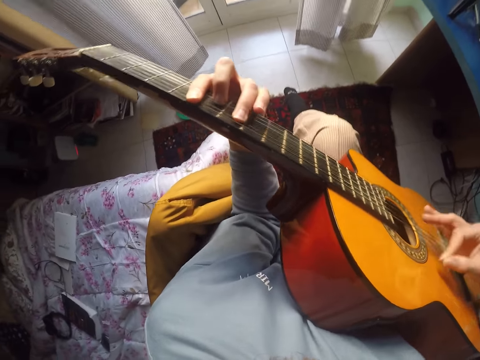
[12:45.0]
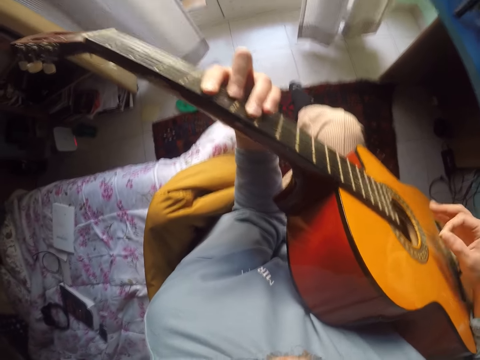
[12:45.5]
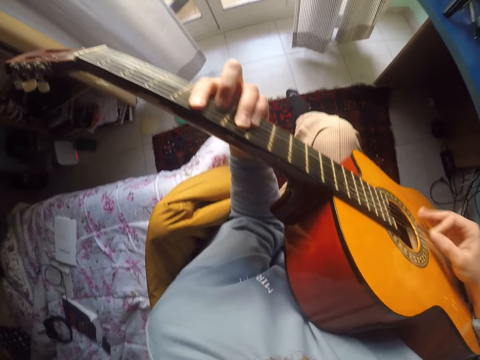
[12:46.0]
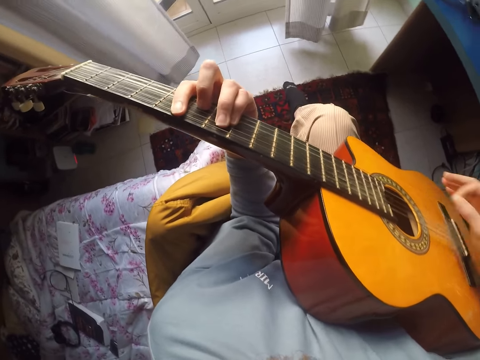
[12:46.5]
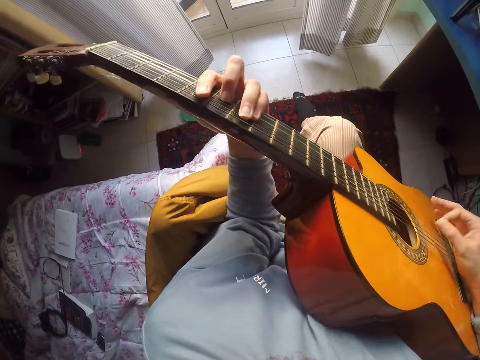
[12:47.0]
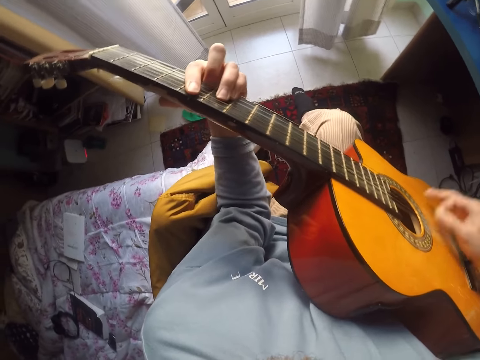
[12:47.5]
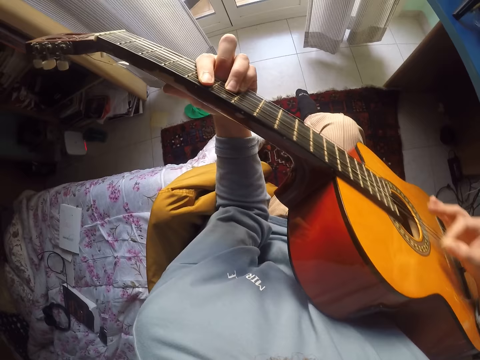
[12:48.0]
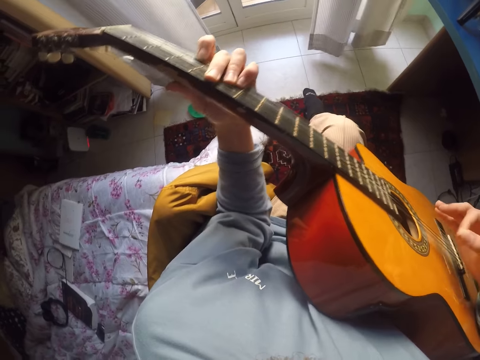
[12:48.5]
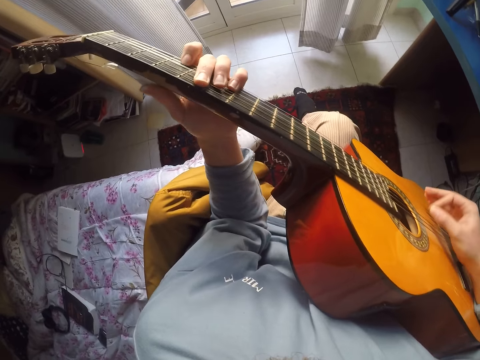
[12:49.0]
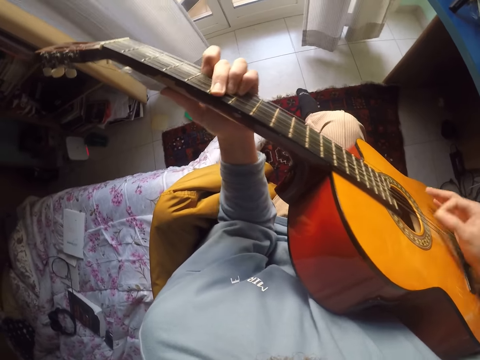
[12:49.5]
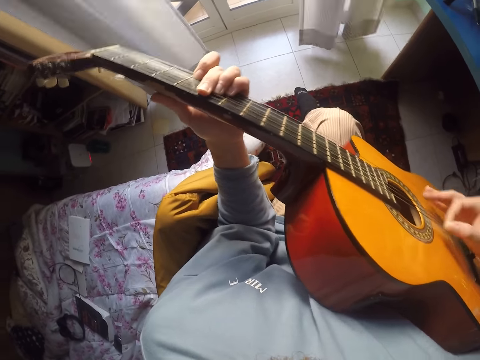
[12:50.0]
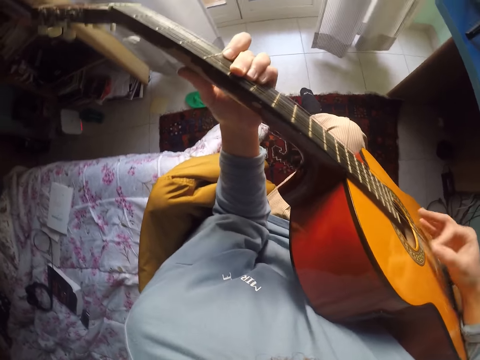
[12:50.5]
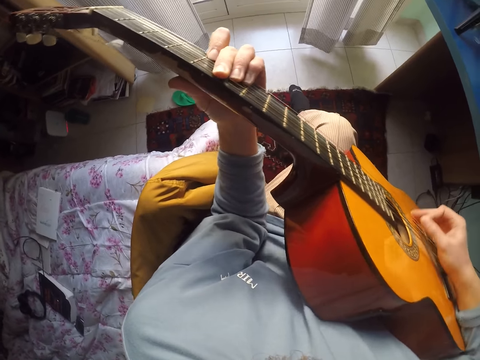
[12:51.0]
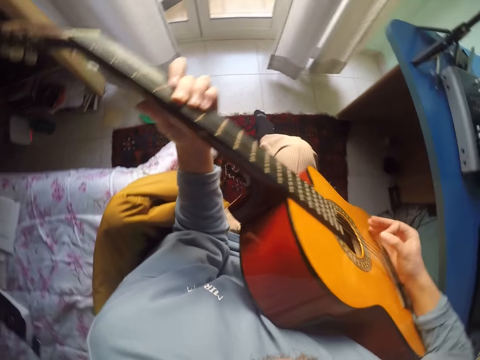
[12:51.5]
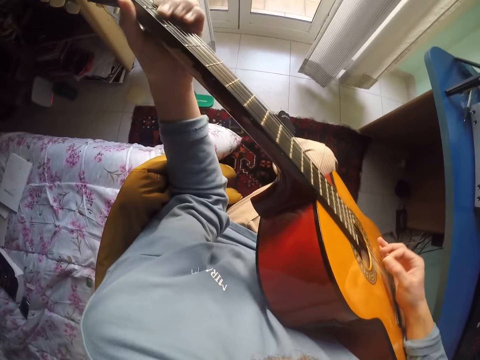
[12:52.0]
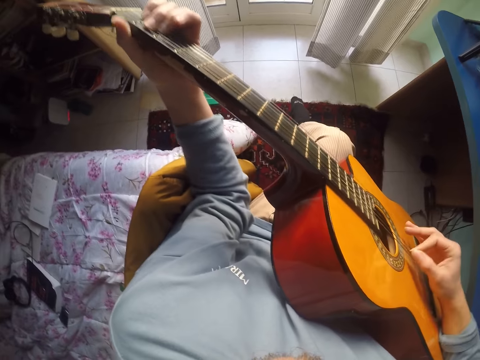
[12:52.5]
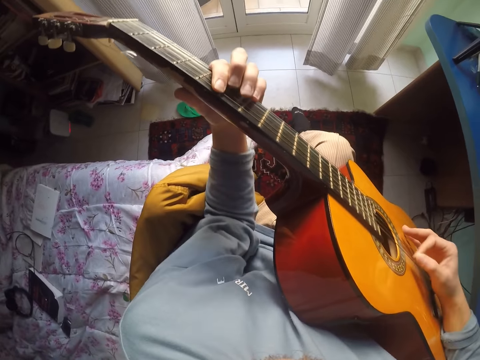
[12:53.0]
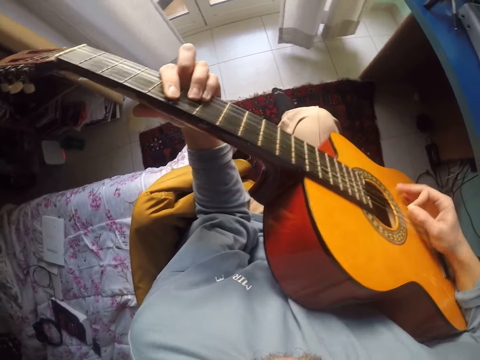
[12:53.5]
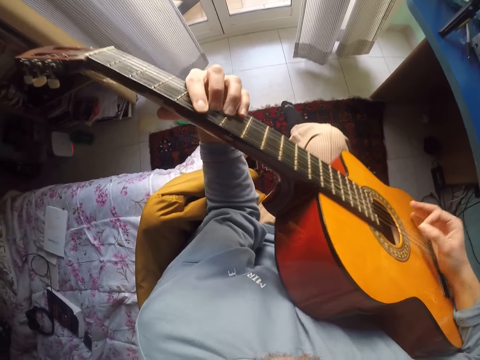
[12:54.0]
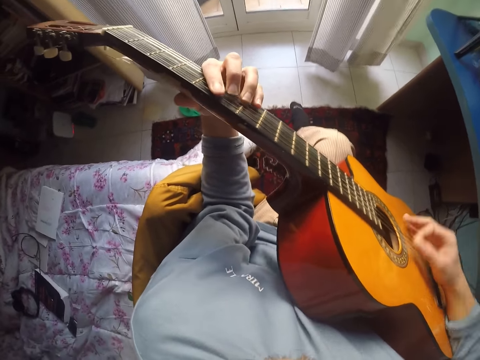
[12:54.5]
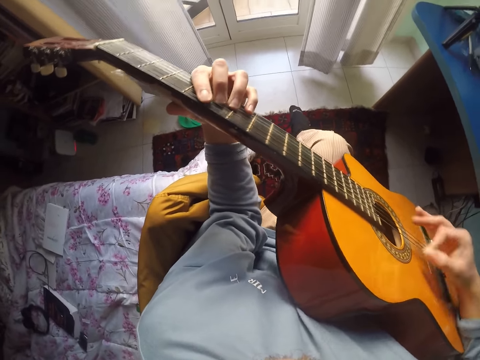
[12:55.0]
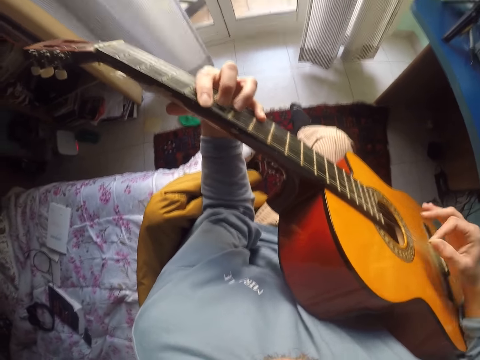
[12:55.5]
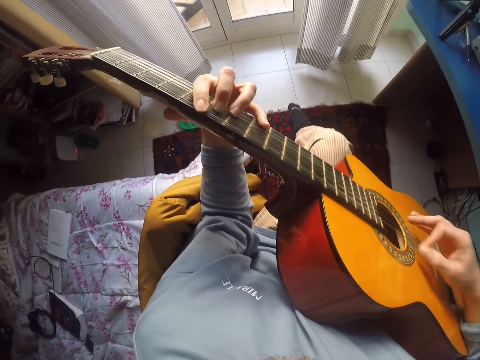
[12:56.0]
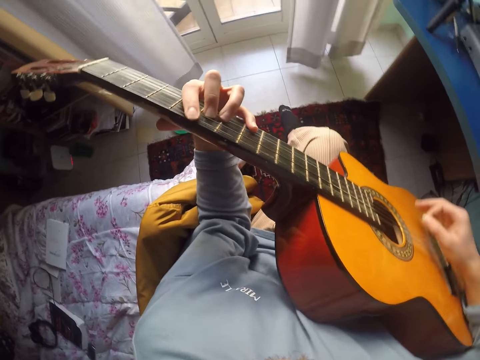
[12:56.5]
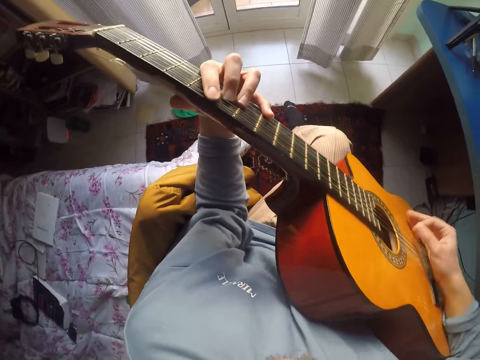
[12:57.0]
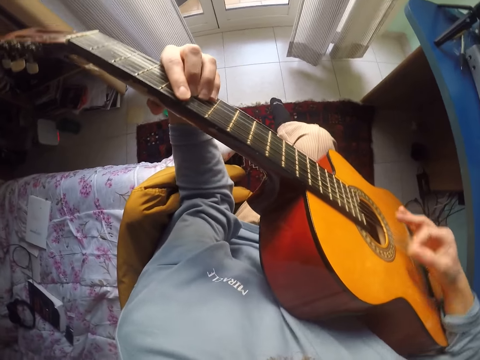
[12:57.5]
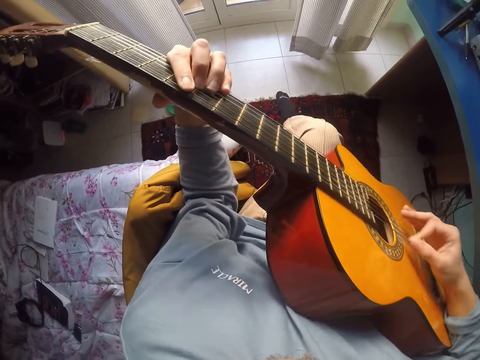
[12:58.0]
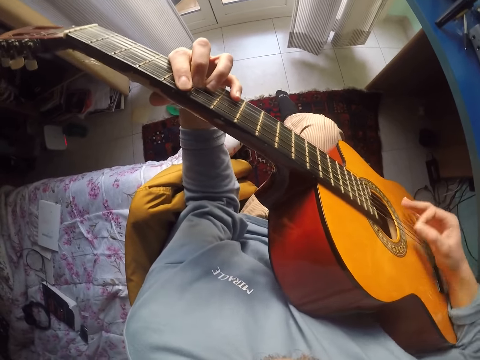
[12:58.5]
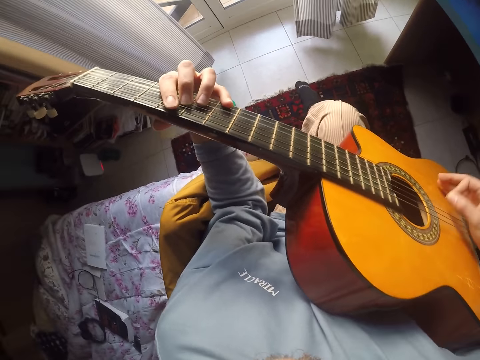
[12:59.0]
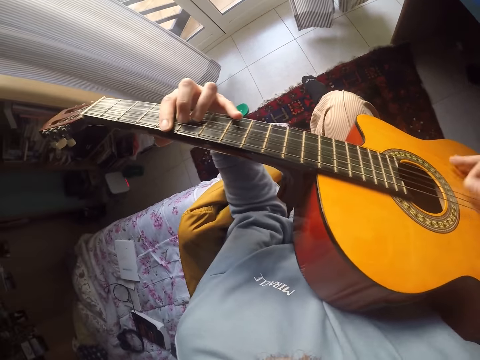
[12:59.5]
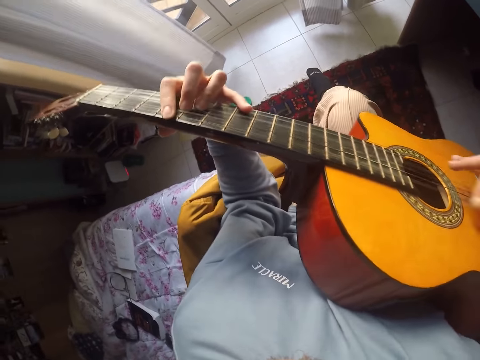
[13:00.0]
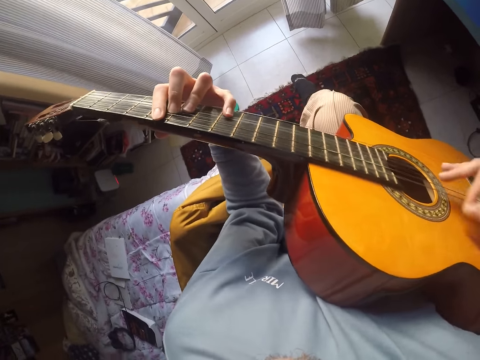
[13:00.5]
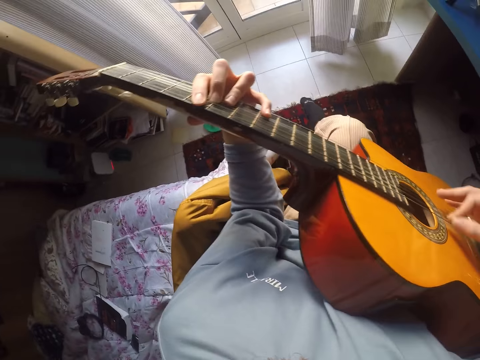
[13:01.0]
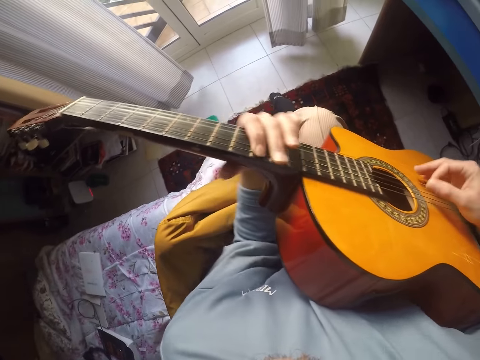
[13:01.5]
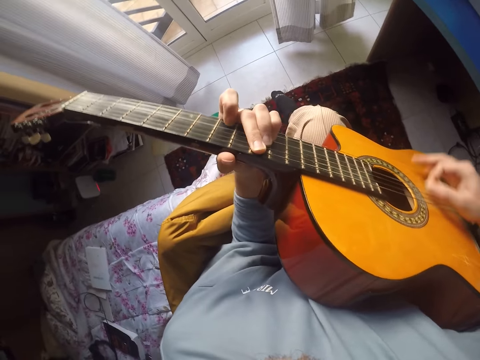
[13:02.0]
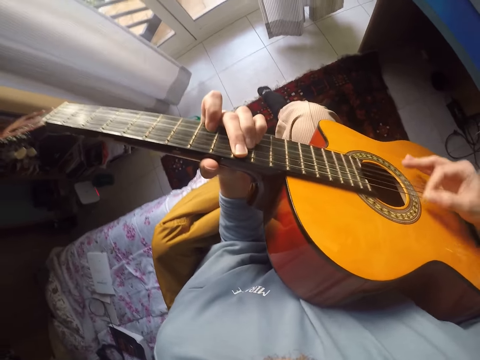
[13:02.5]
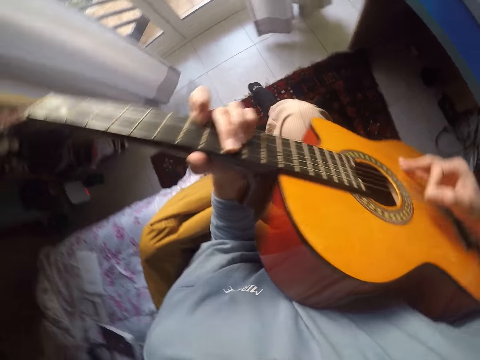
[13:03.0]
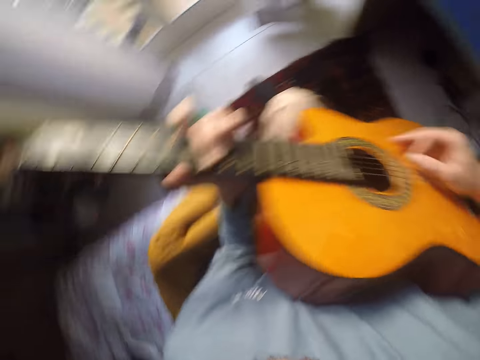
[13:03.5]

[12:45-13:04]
The camera wearer plays guitar. They play guitar again. They look around. They play guitar.

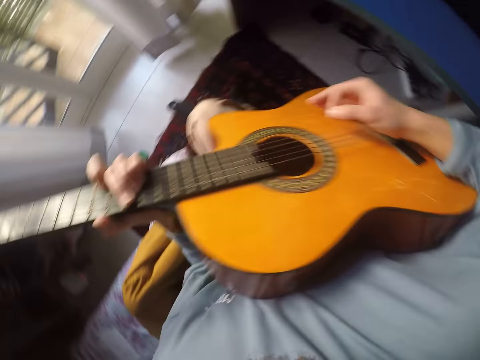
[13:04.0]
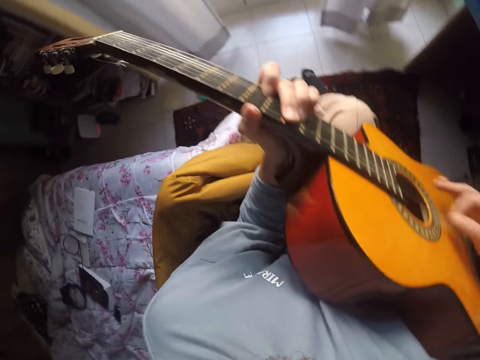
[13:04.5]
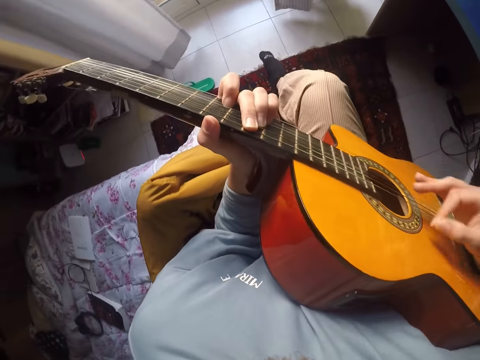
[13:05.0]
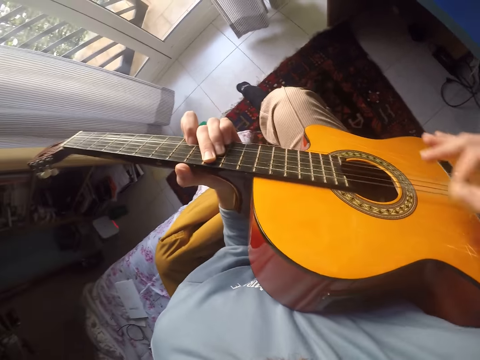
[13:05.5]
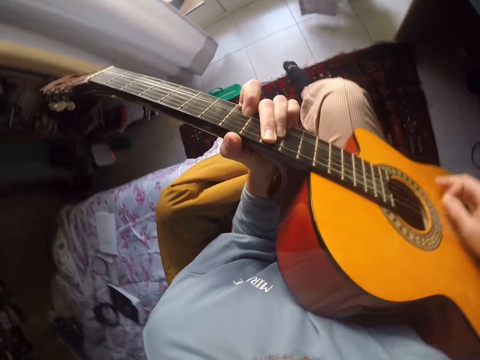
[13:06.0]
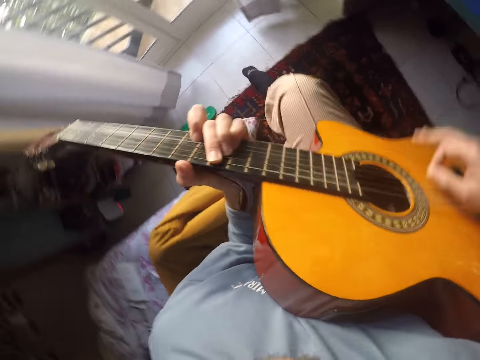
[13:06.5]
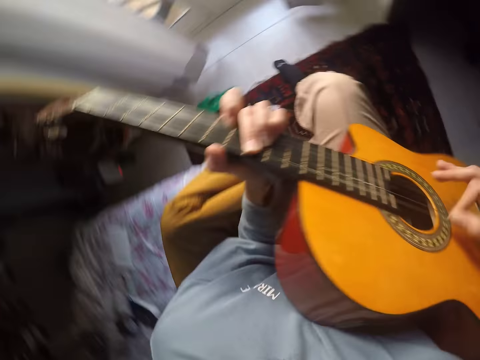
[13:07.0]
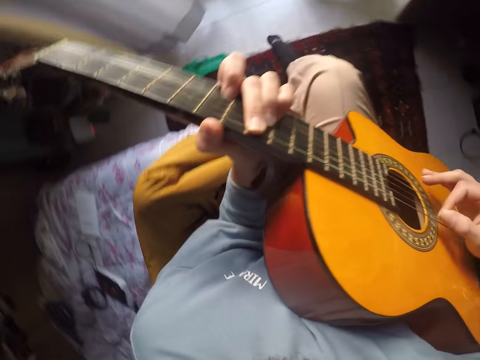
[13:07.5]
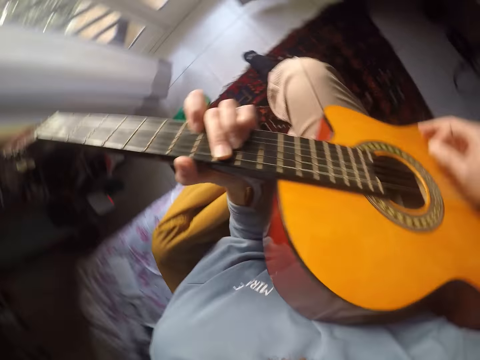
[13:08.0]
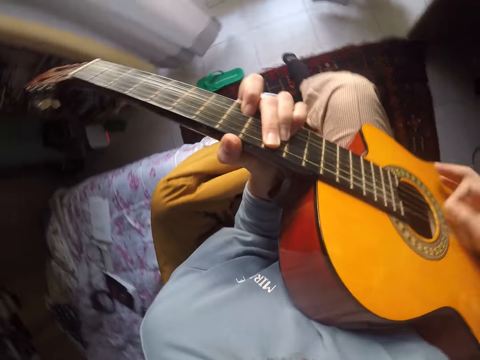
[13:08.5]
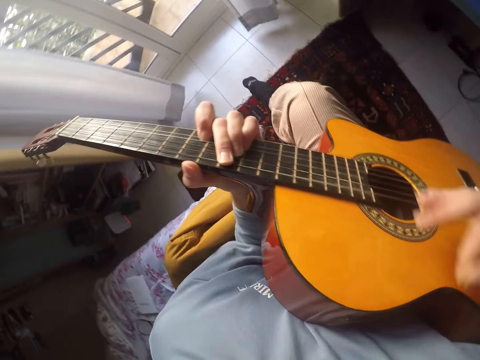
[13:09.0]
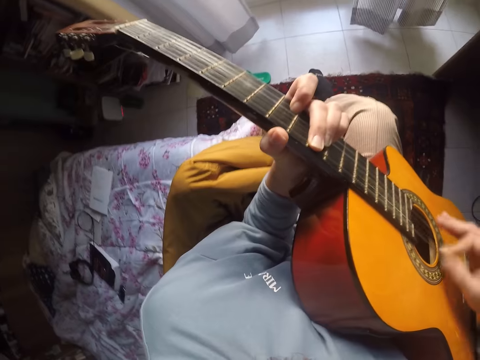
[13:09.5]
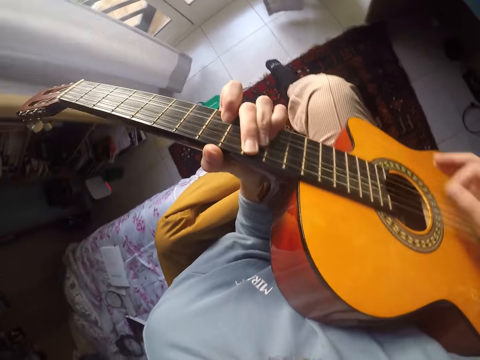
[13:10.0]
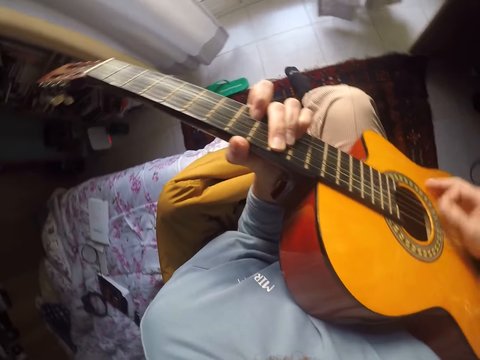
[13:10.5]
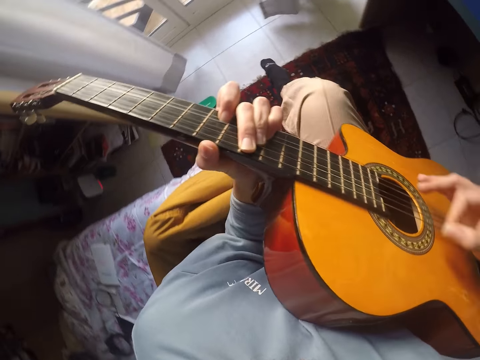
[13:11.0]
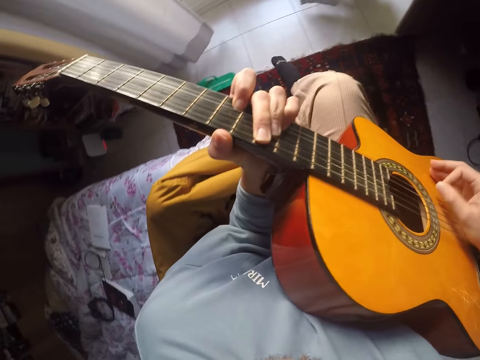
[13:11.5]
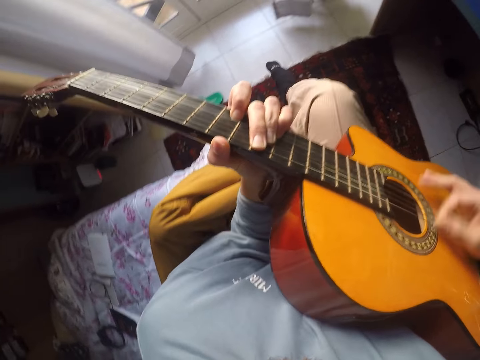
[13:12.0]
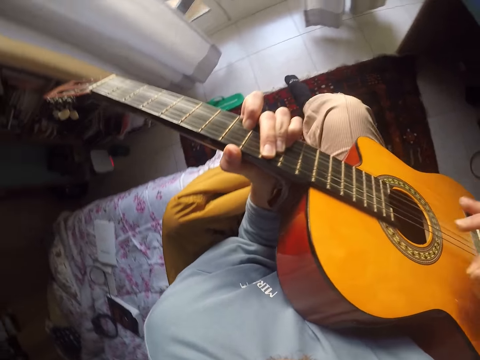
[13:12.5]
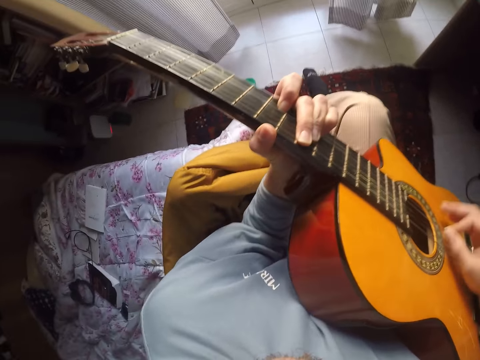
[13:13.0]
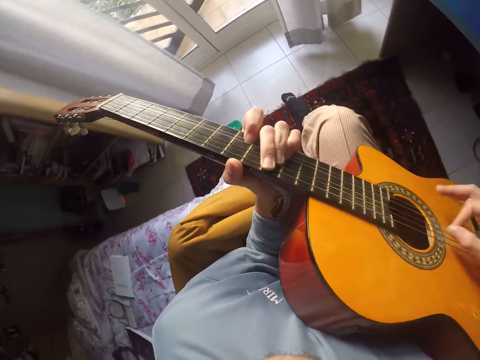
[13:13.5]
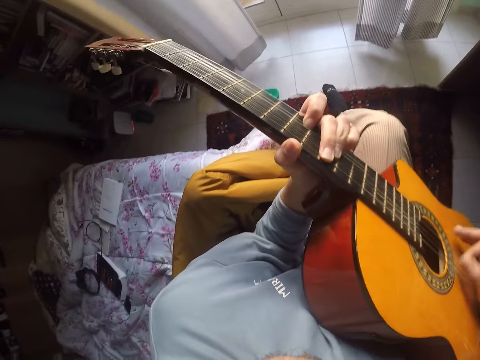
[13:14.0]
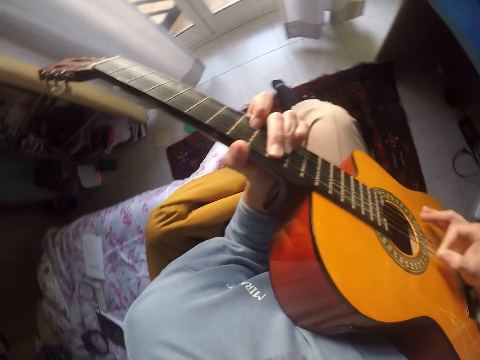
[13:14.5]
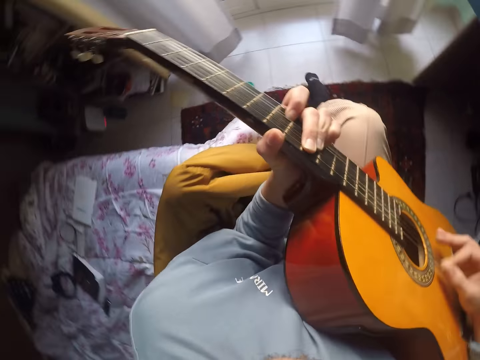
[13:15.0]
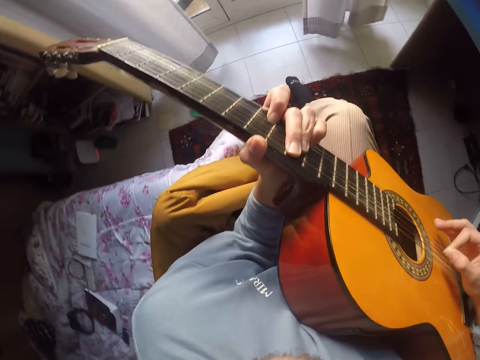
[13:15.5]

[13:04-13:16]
The camera wearer looks around. They play guitar. They play guitar repeatedly.
